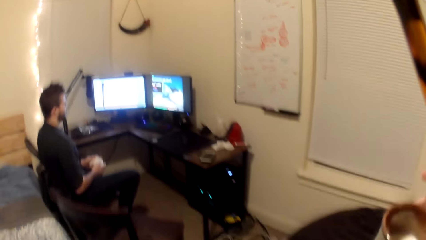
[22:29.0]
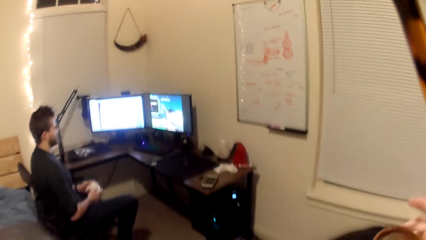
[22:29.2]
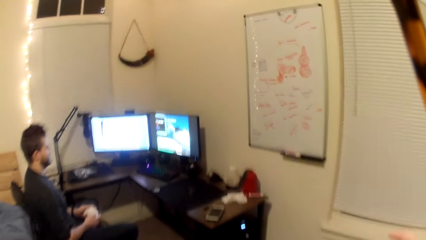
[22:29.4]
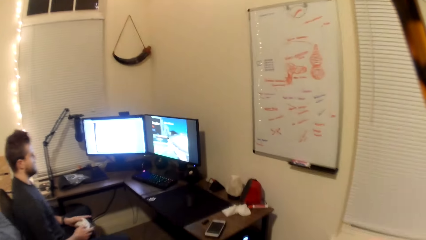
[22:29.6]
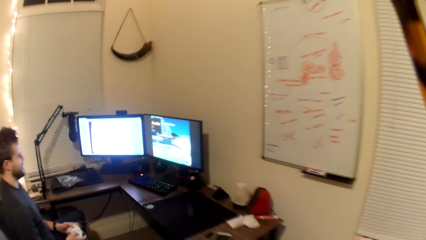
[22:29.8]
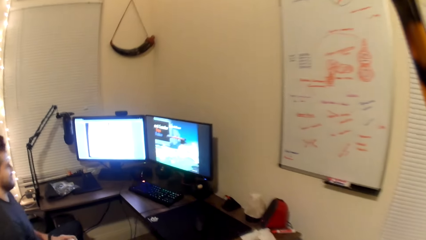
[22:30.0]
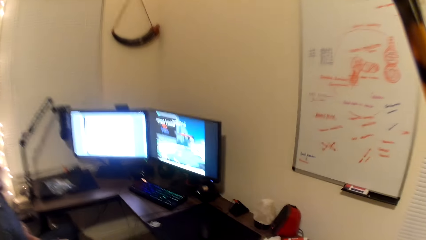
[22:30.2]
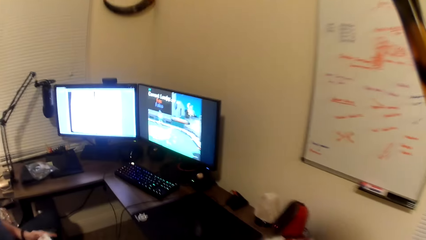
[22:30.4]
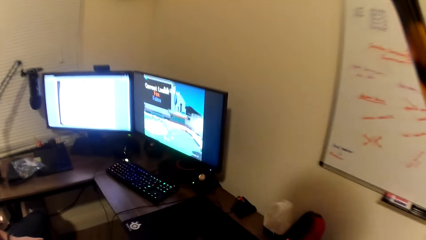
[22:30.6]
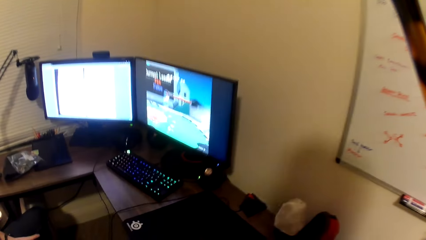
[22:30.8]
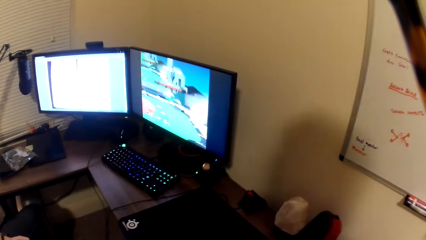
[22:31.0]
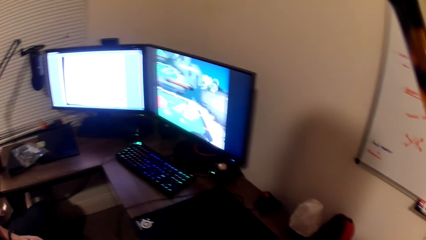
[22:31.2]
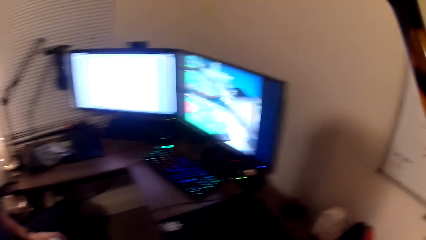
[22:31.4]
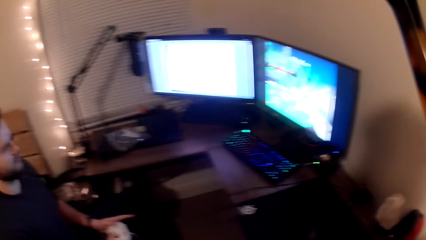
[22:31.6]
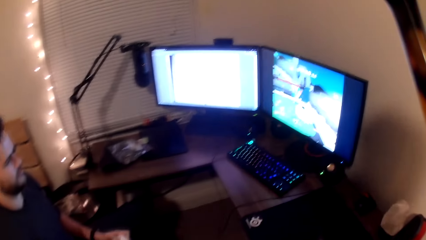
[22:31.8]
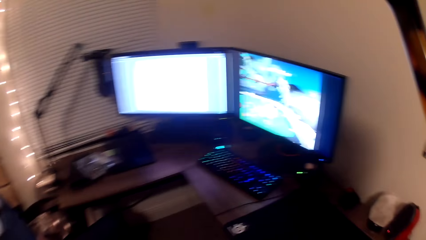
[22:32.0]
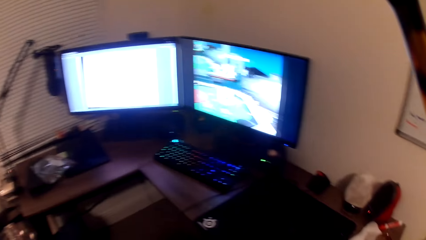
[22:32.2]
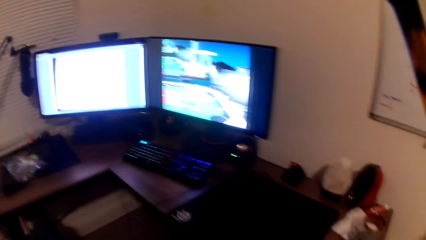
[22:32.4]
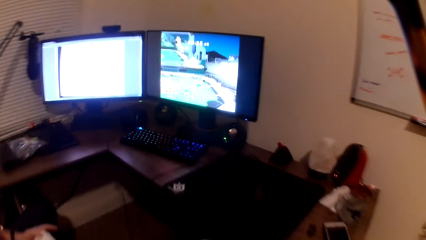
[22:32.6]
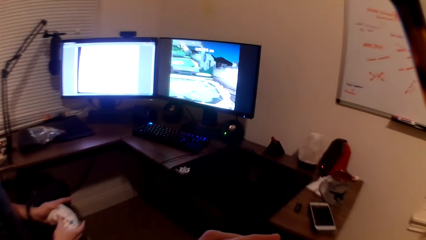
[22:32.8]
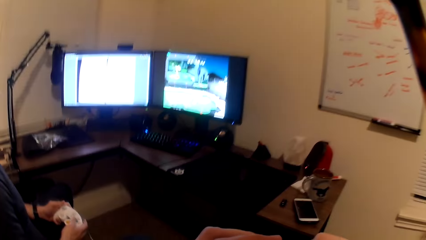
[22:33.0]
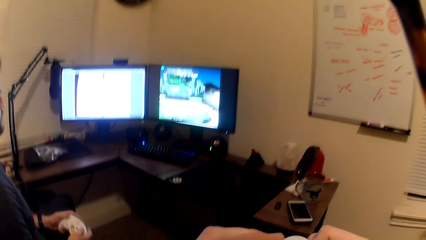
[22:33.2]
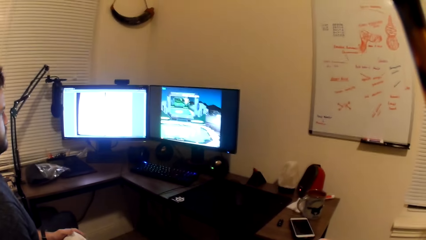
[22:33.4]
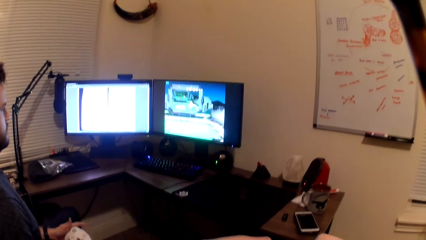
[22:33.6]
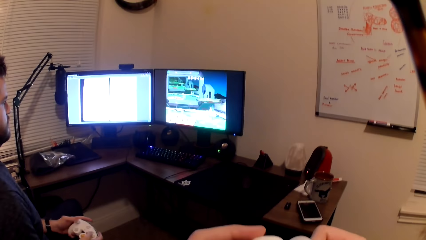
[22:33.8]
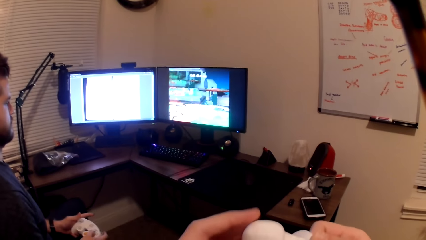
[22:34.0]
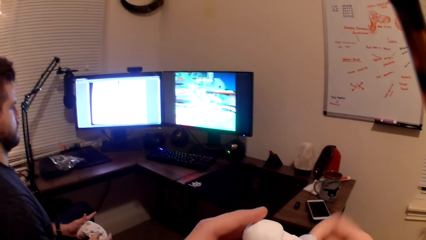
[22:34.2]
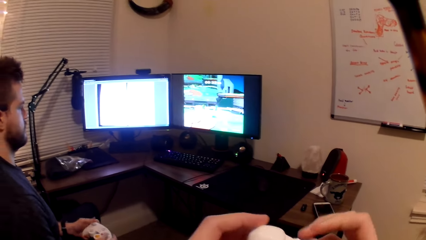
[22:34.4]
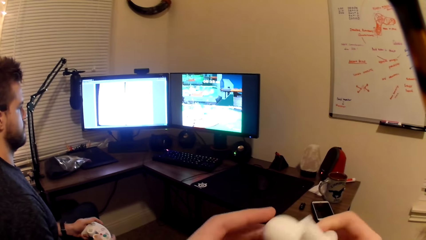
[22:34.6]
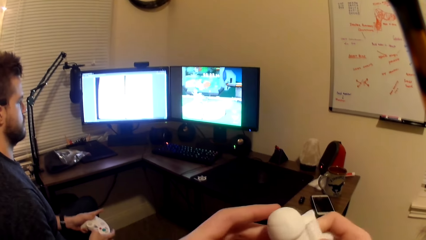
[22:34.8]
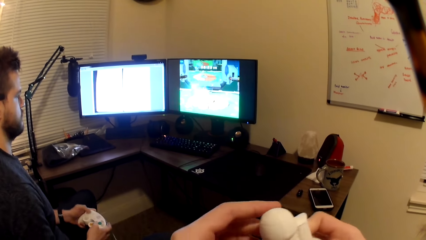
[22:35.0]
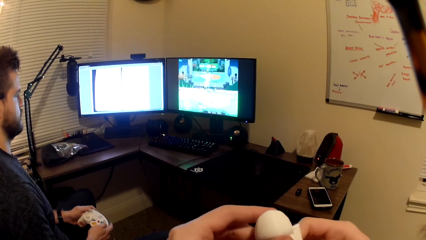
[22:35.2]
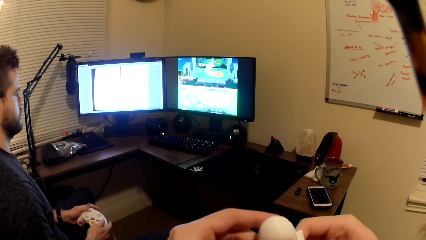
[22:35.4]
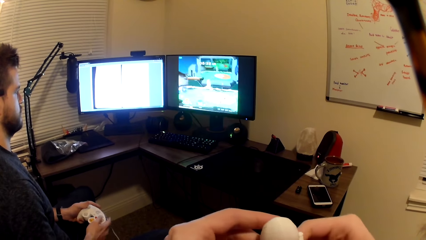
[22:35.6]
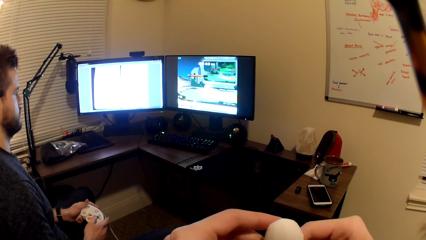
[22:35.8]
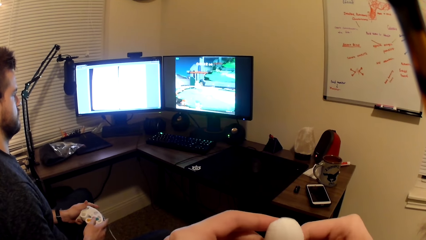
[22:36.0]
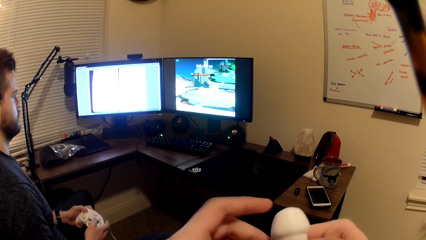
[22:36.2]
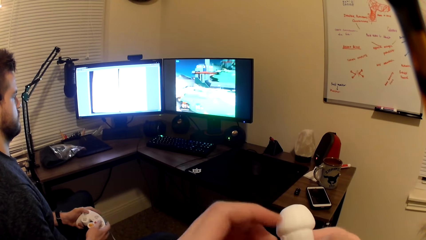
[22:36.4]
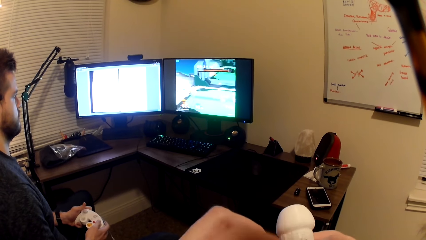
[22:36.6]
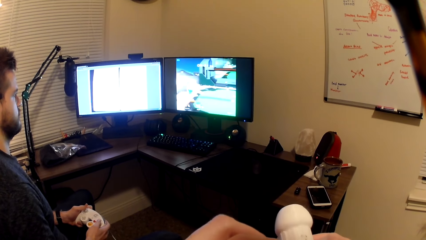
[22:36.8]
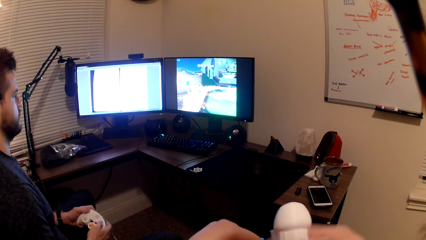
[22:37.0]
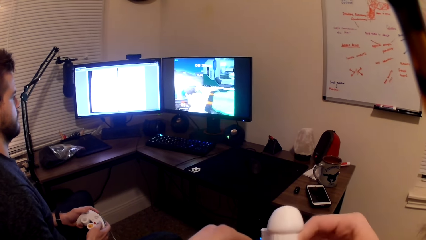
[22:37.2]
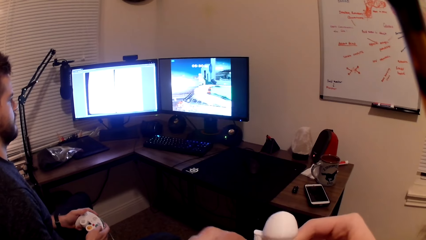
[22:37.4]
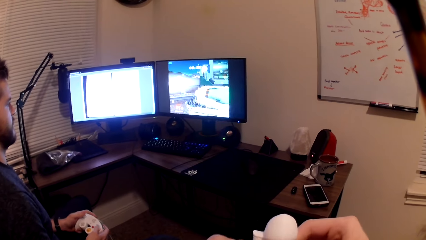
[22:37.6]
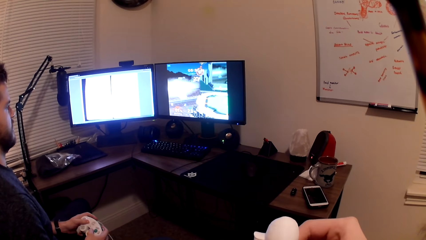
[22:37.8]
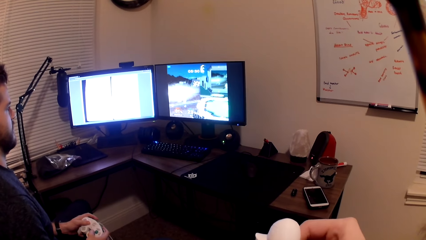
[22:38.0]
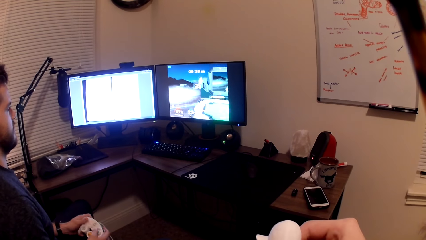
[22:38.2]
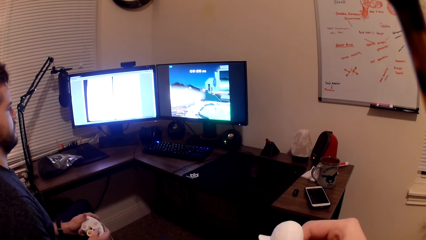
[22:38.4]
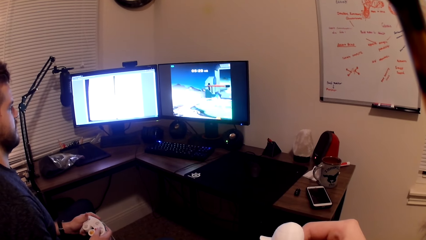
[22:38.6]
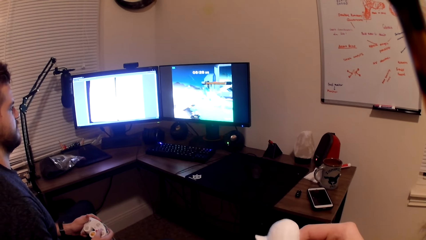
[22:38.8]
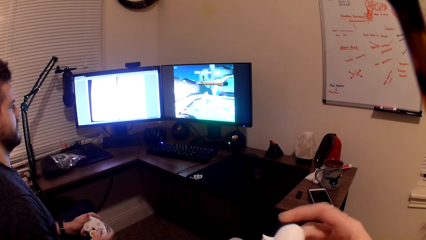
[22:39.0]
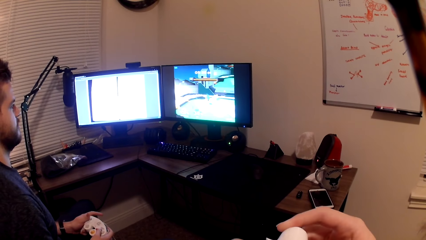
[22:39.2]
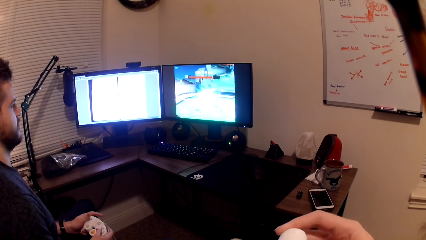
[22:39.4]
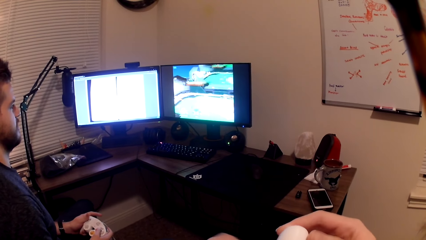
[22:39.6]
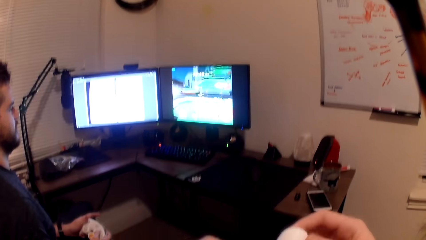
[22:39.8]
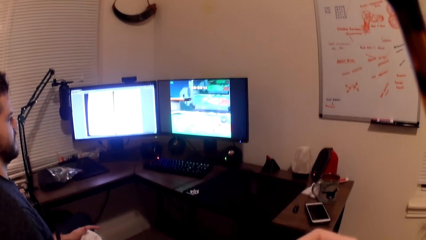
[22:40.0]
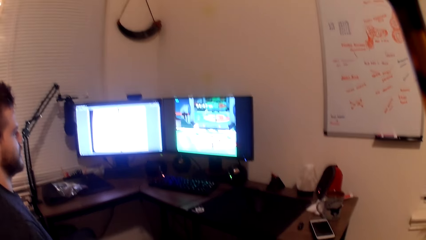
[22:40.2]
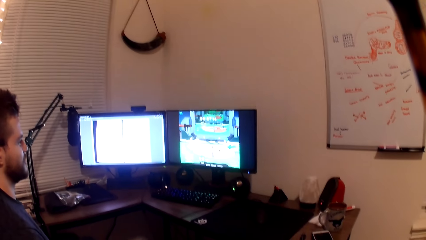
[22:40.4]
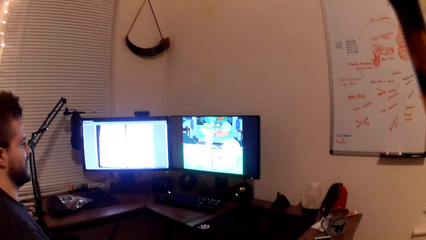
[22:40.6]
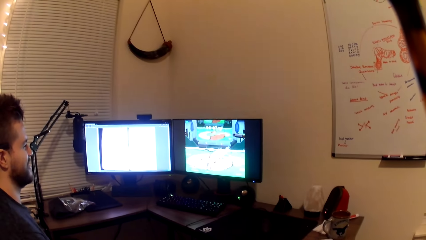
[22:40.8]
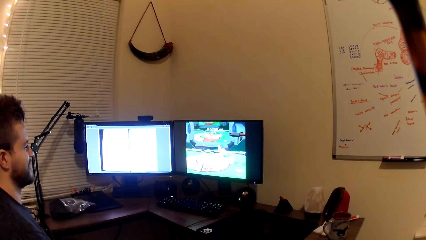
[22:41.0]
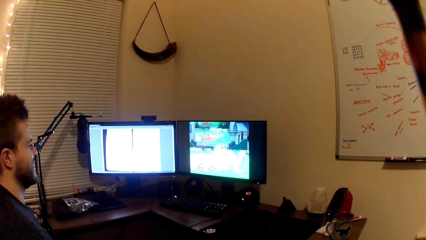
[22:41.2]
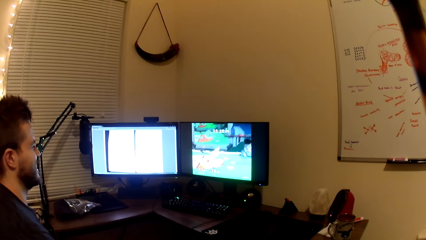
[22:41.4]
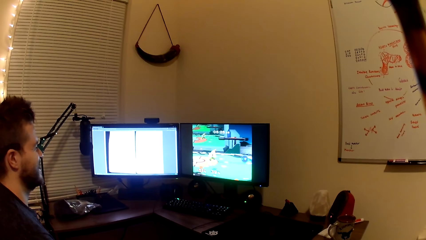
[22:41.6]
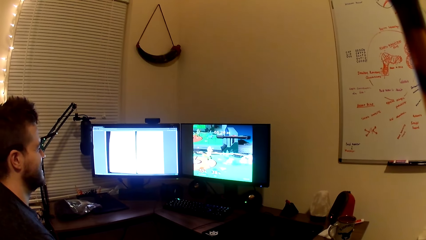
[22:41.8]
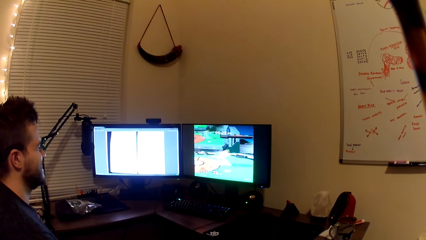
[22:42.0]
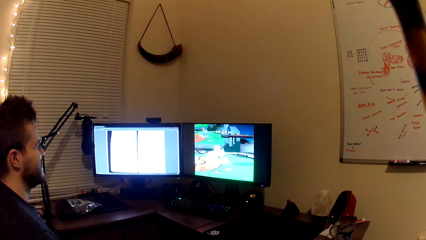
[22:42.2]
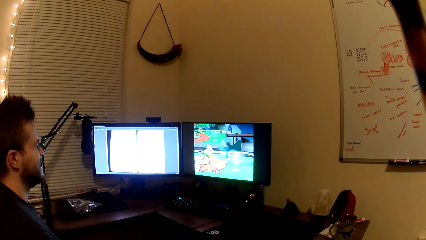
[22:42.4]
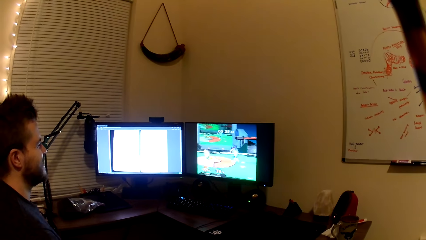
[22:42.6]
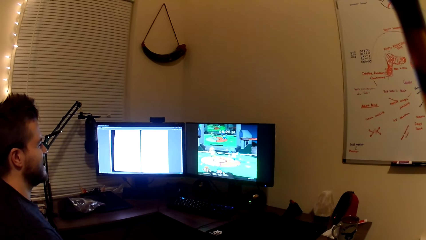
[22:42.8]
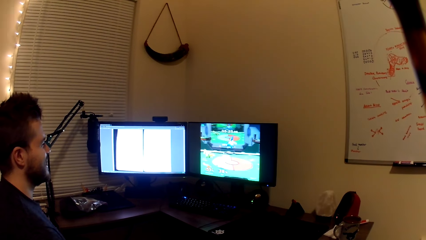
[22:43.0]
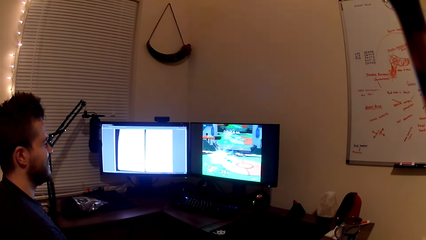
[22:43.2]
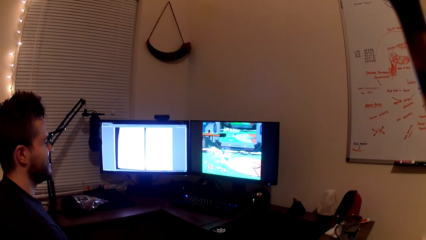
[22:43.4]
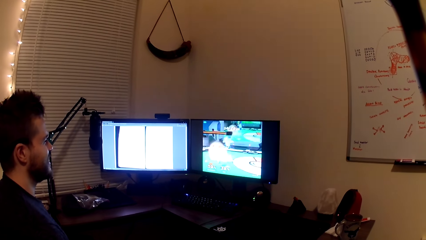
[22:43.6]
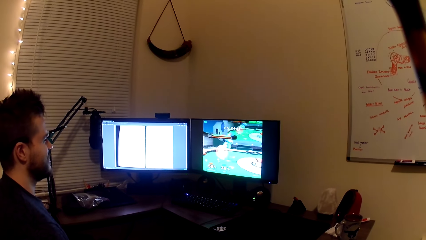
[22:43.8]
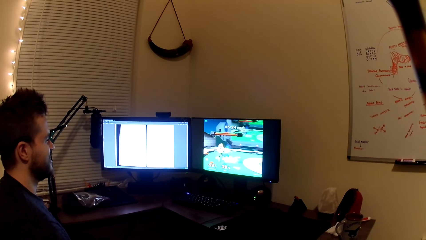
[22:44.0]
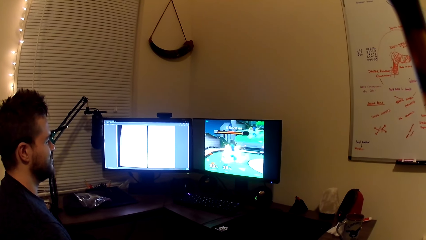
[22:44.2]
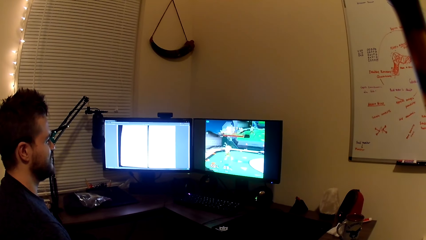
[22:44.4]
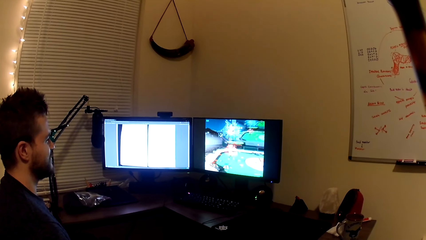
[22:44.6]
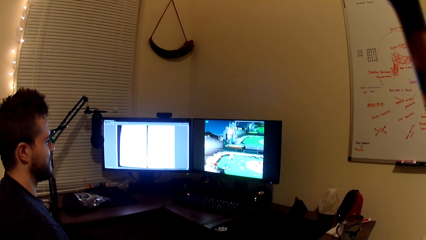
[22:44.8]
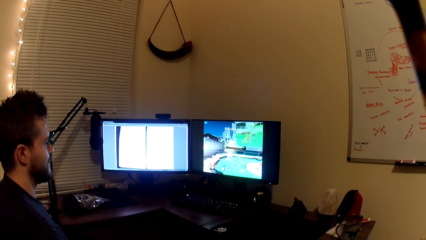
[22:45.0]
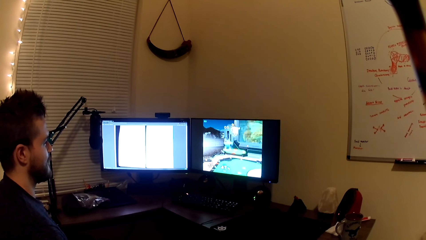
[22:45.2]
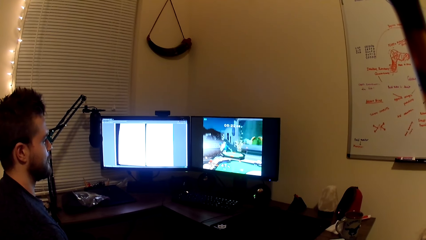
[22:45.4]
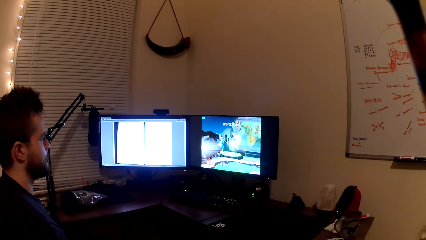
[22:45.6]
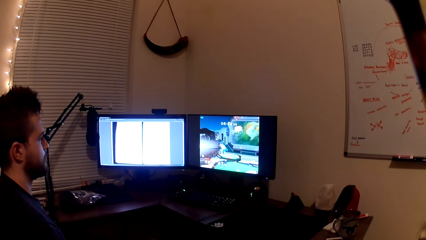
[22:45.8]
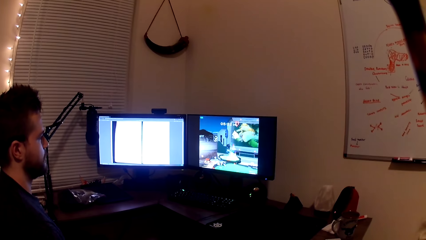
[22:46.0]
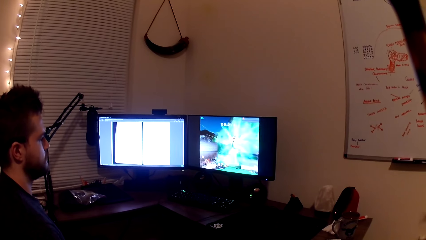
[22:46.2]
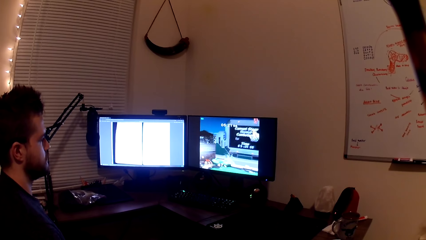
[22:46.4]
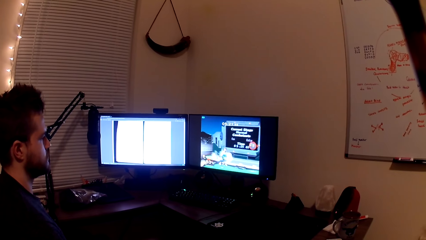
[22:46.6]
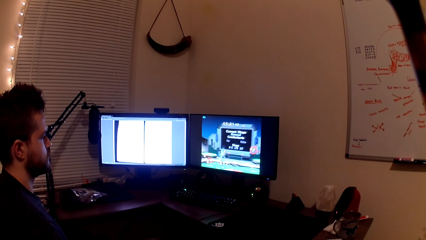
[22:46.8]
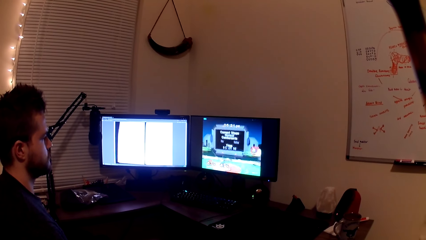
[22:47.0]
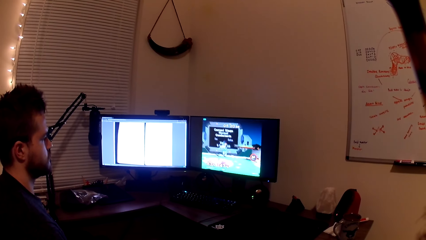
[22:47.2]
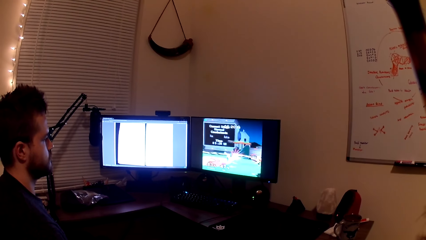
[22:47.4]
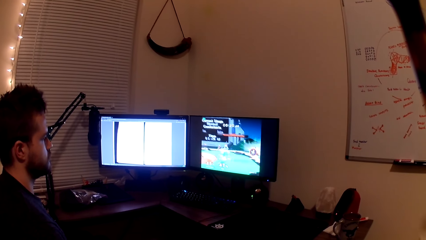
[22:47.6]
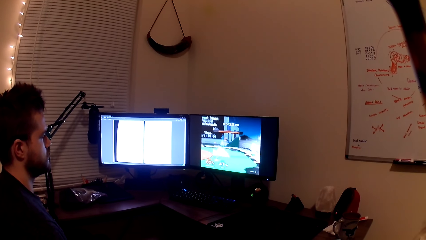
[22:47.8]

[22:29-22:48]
The camera wearer walks towards the seat. A man plays the video game. The camera wearer holds the toy with both hands and looks at the doll. They interact with the man. The man plays the video game. He plays the video game again.
